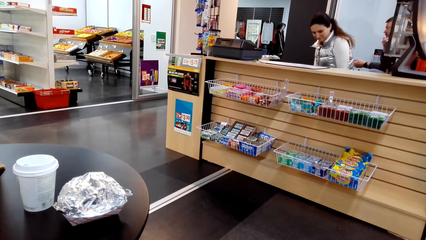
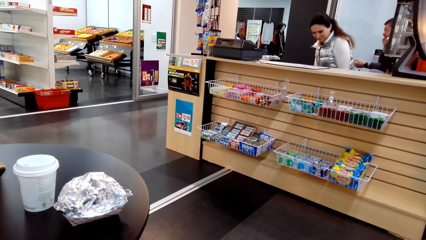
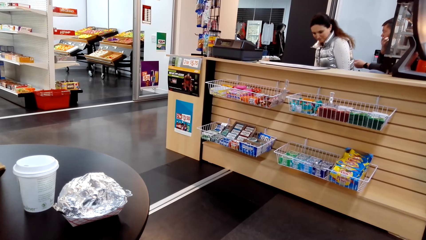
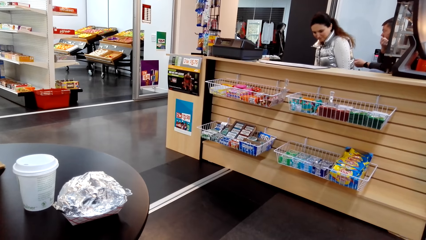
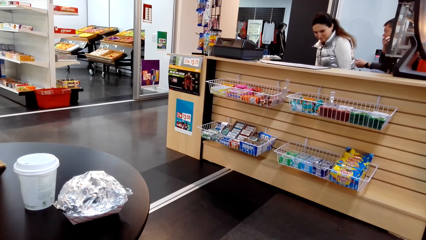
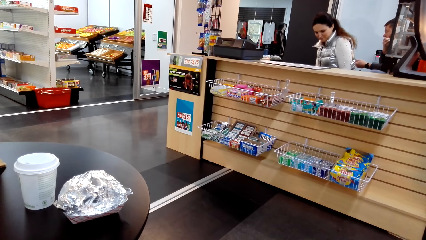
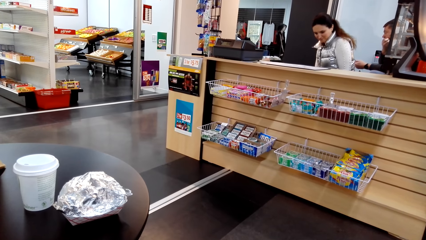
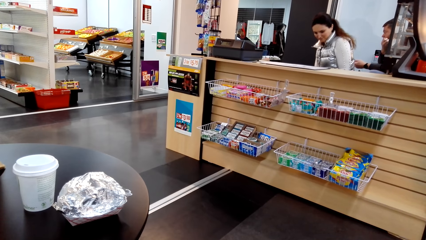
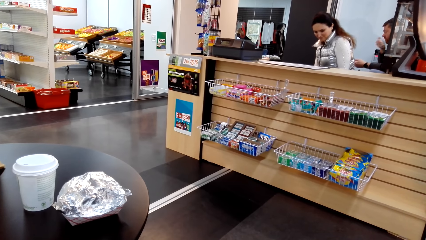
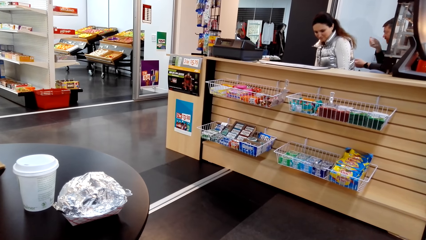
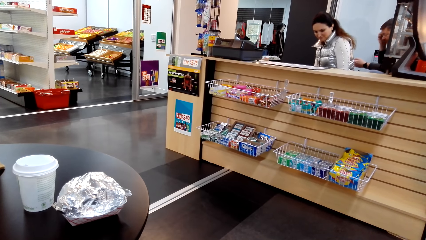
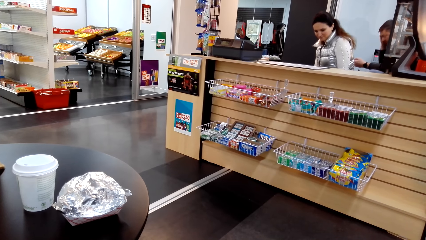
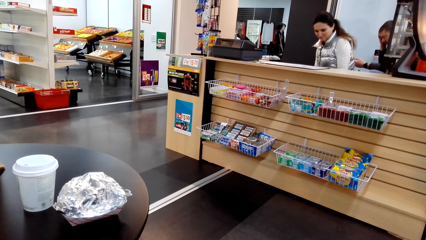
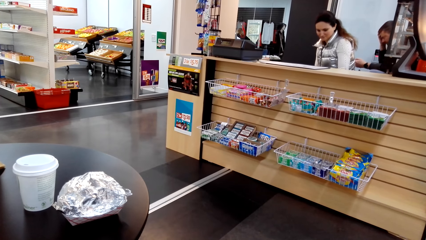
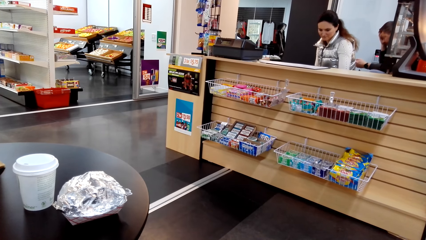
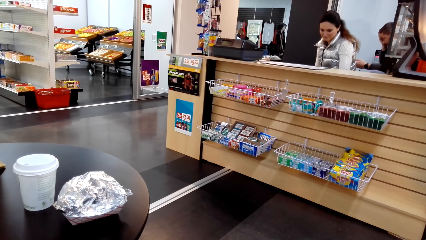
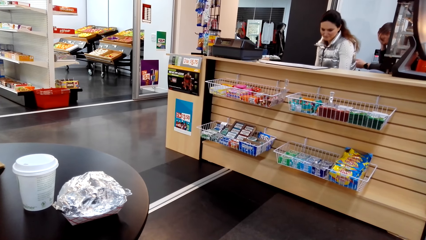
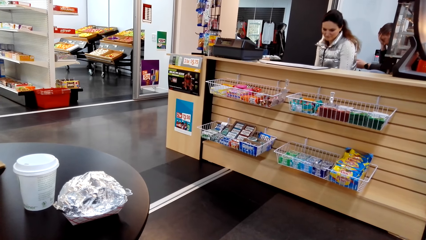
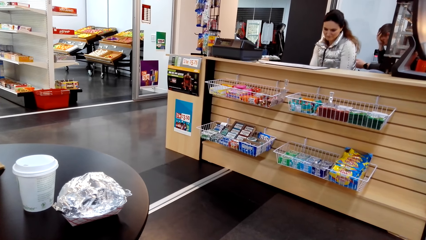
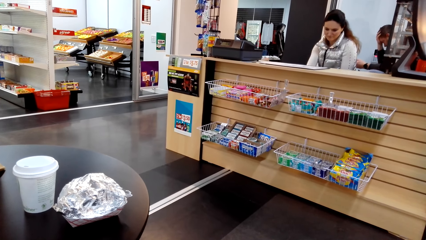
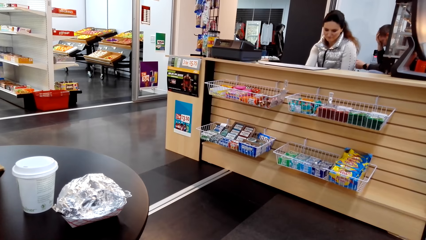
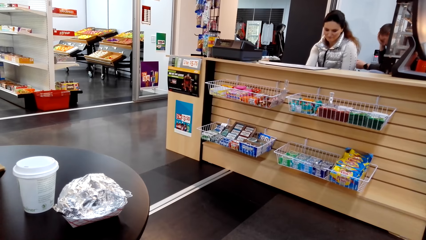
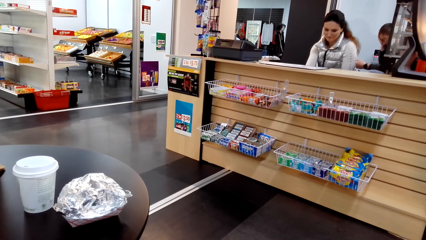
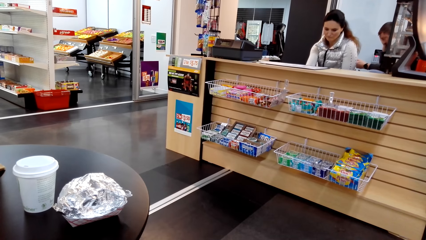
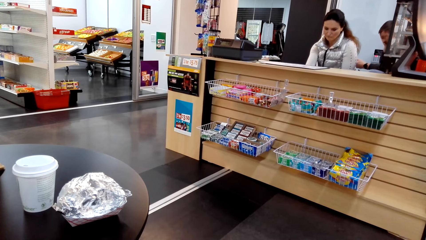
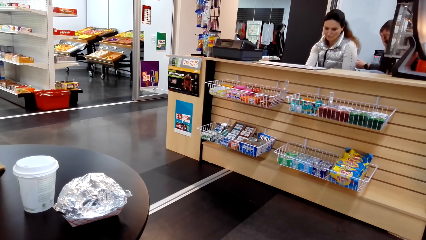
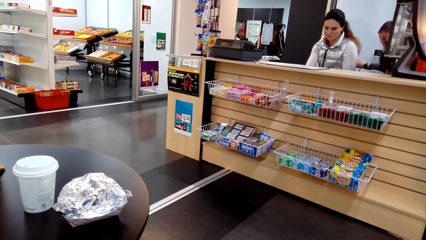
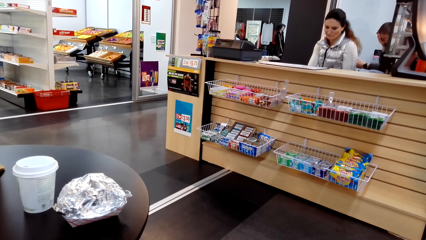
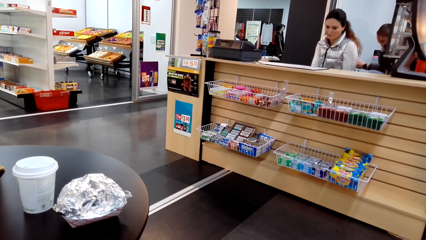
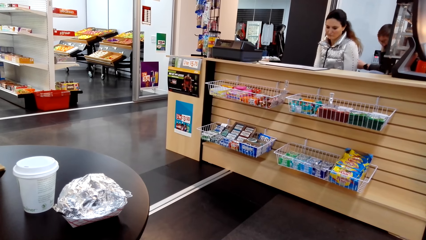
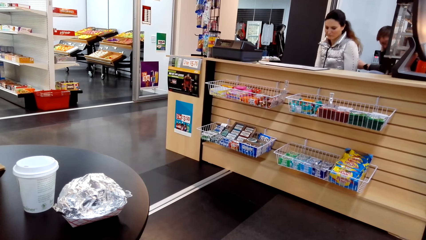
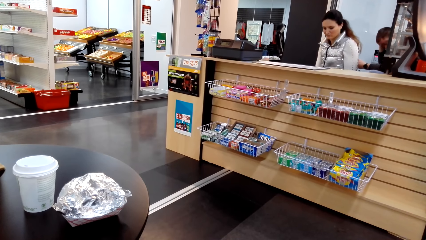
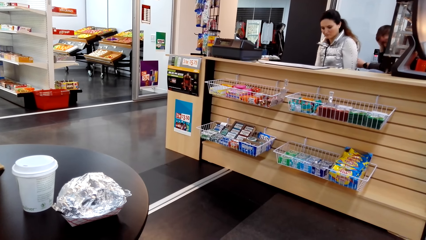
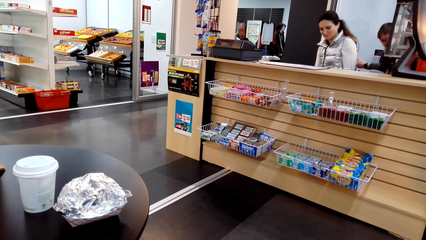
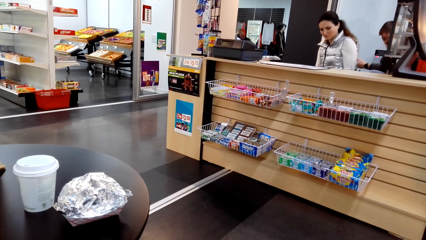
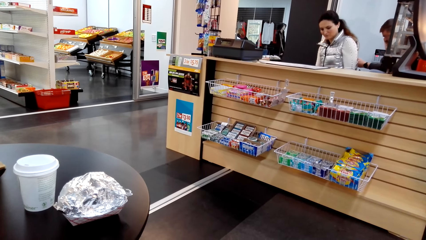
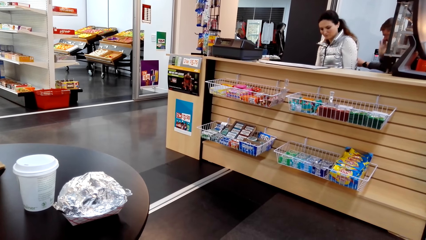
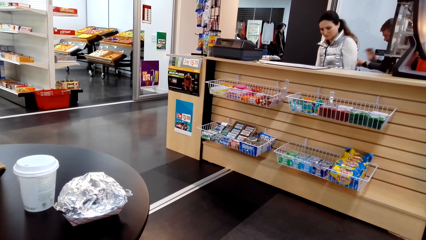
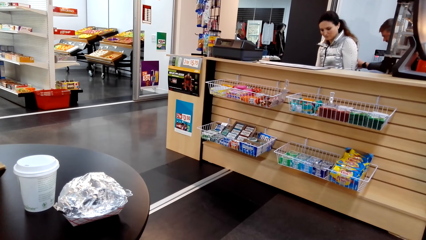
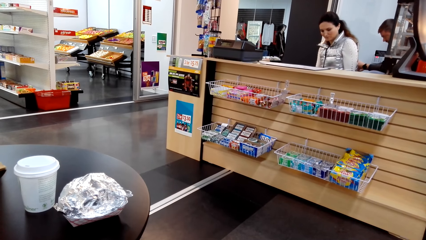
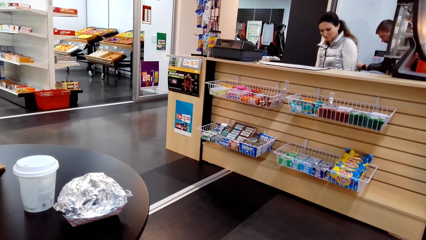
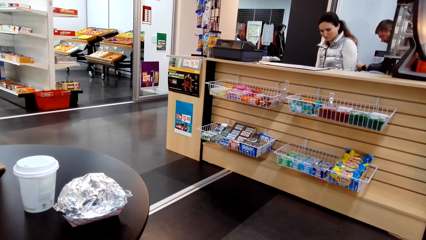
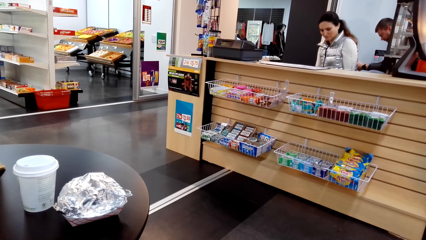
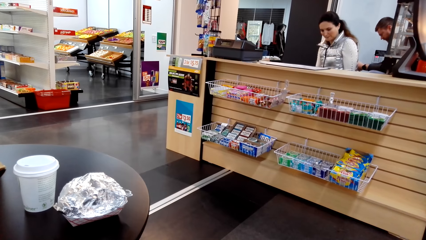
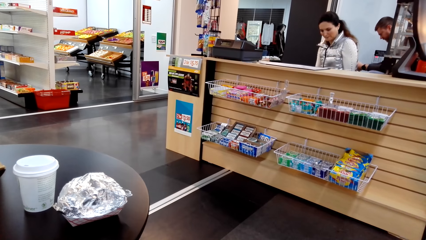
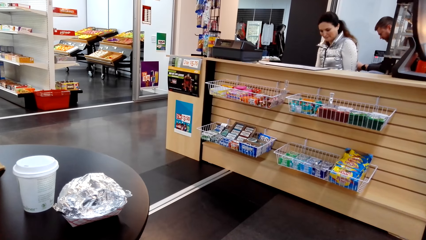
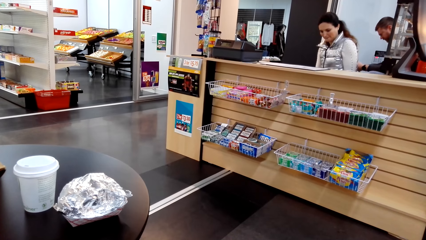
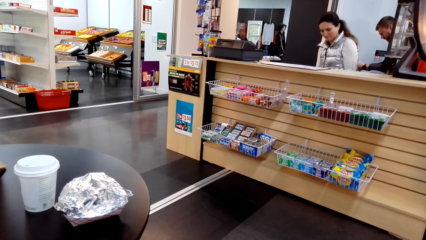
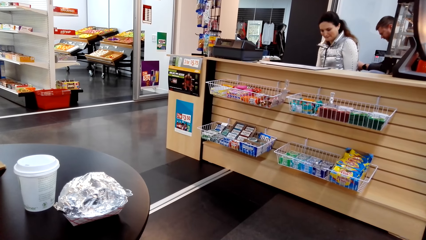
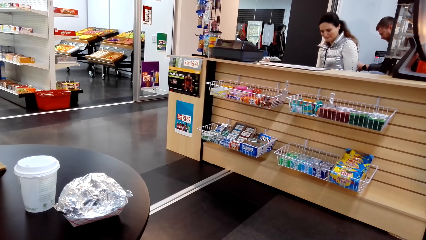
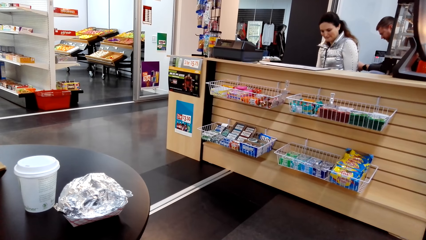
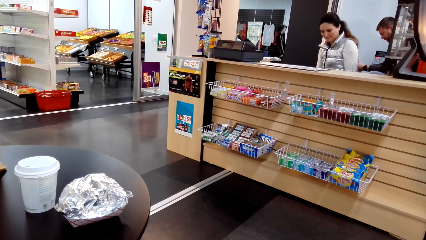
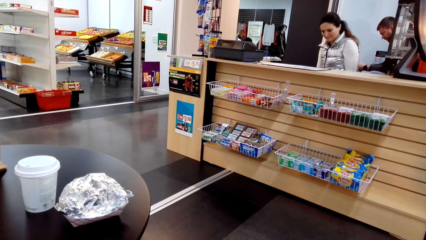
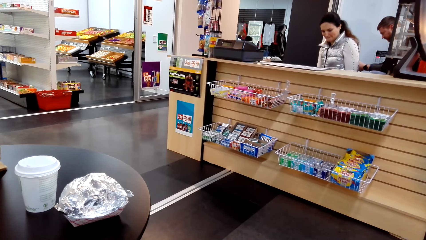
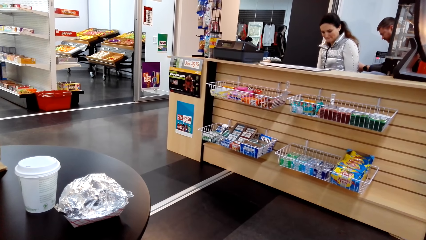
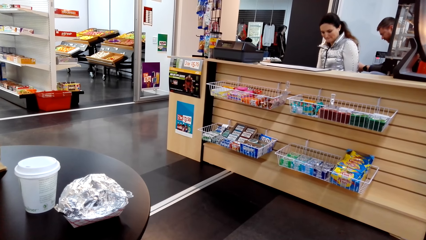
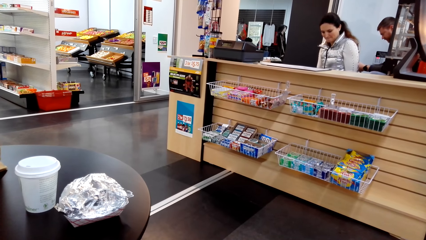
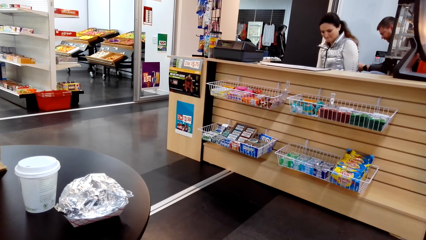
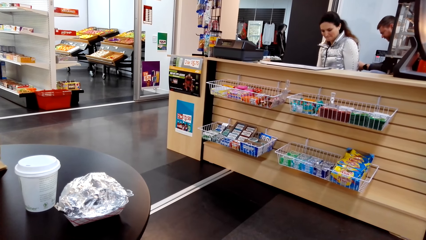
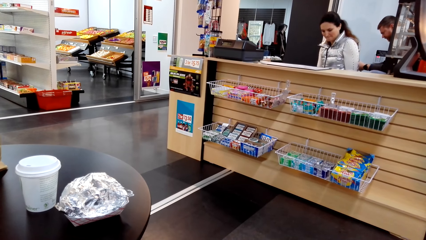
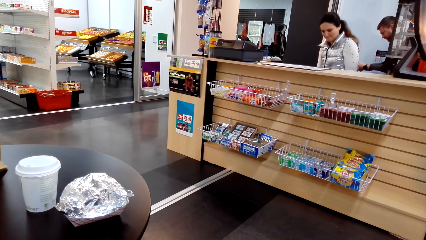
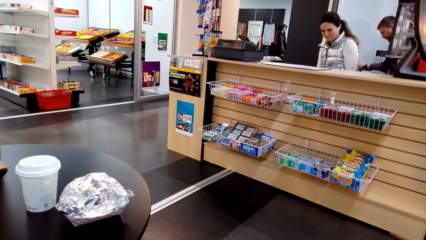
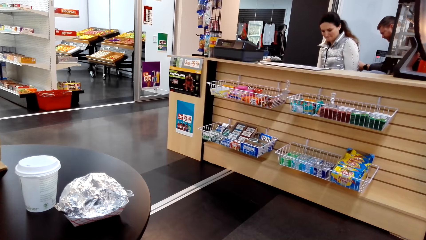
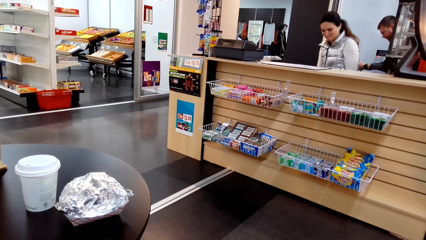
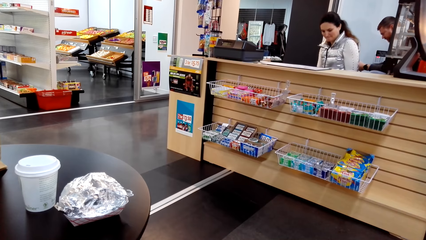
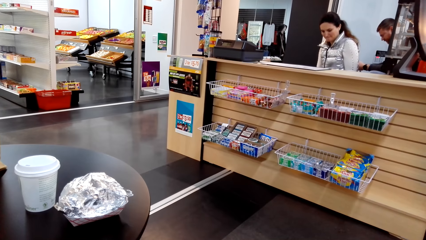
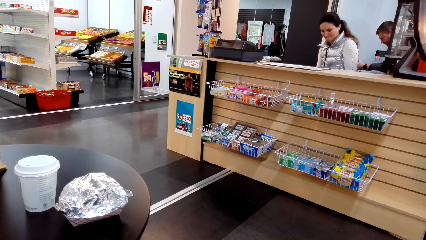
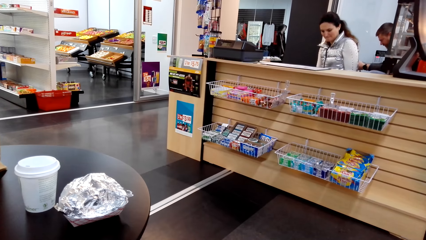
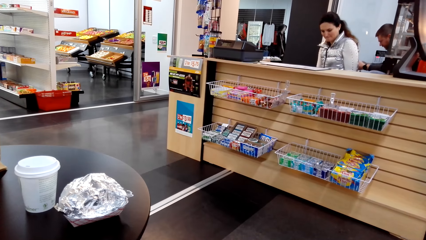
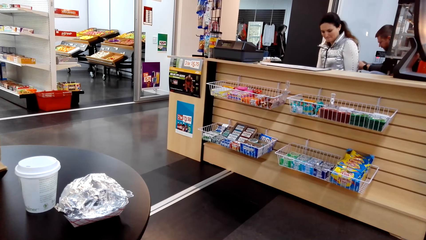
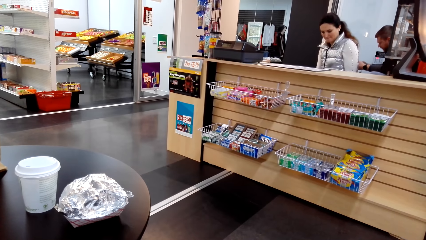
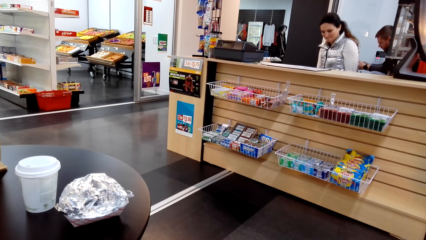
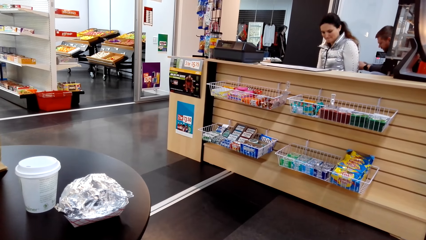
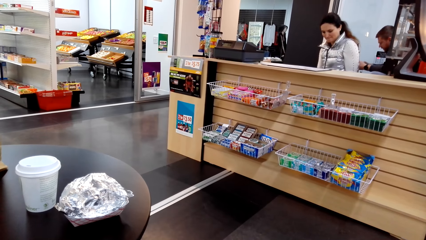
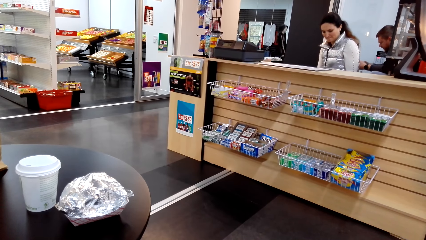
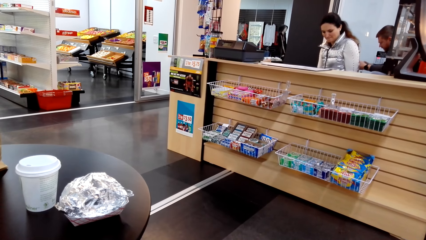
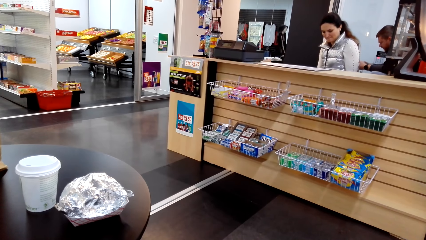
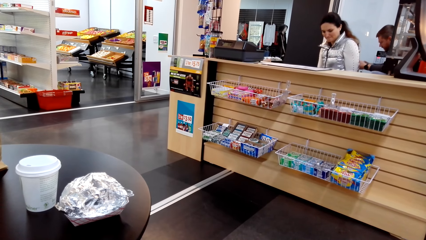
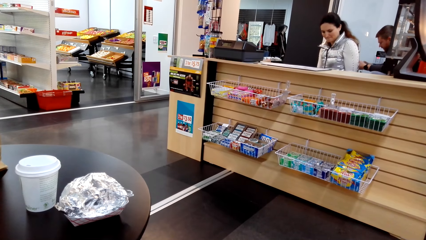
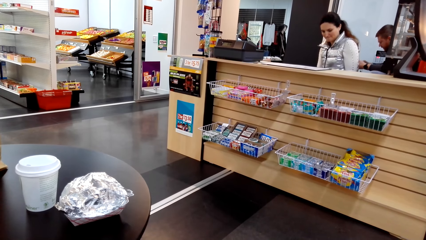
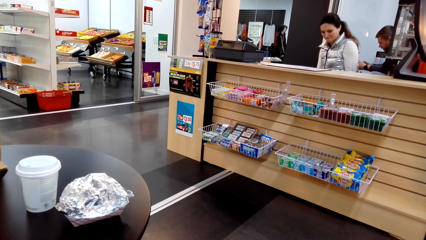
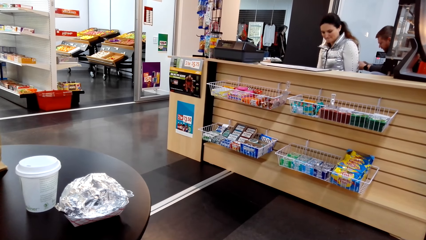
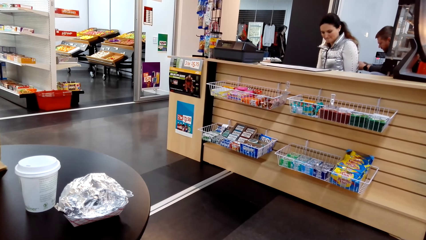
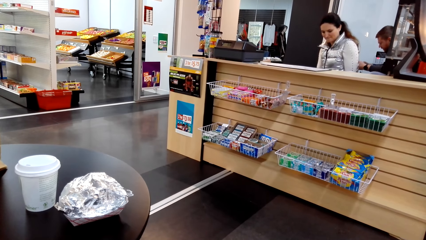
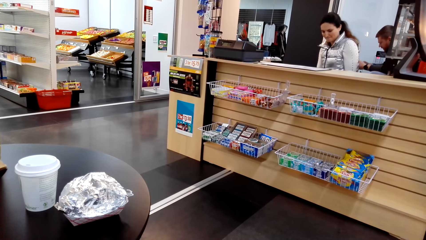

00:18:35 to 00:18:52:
A man rubs his face. The man holds his face. The man moves his hand away from the face.
